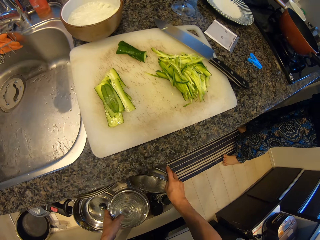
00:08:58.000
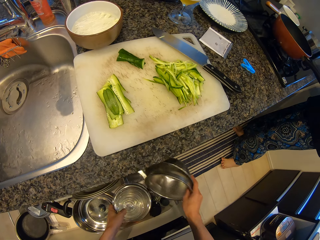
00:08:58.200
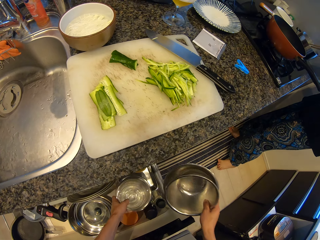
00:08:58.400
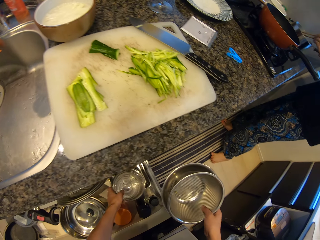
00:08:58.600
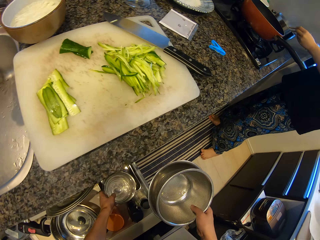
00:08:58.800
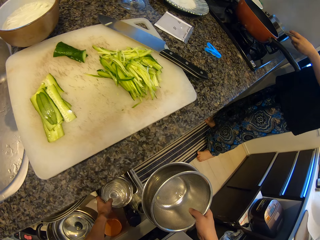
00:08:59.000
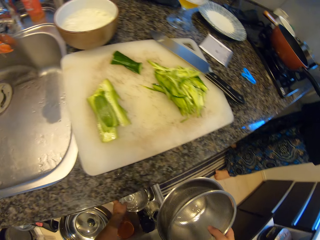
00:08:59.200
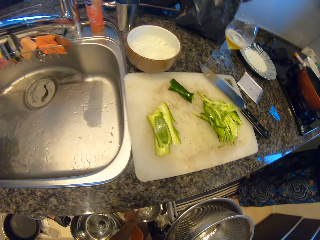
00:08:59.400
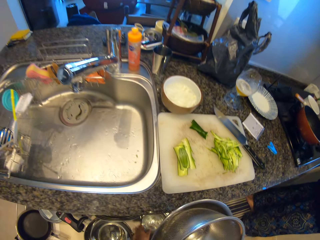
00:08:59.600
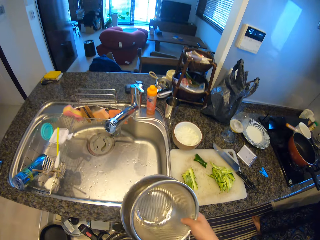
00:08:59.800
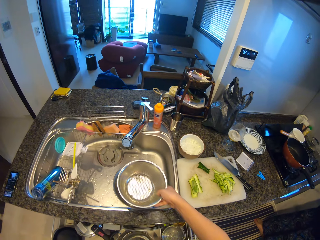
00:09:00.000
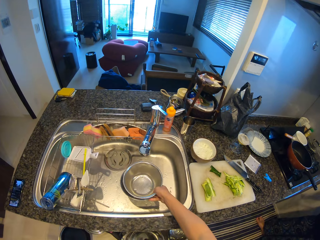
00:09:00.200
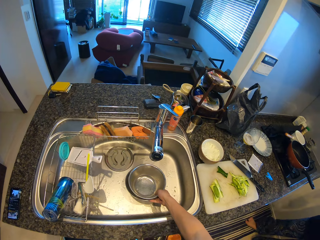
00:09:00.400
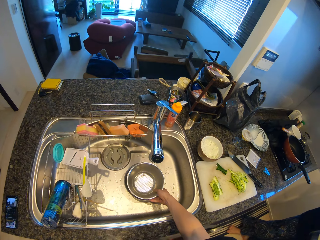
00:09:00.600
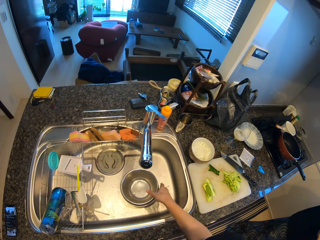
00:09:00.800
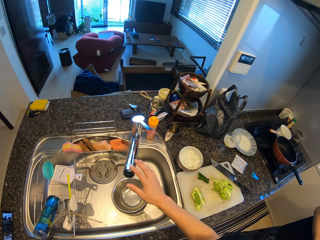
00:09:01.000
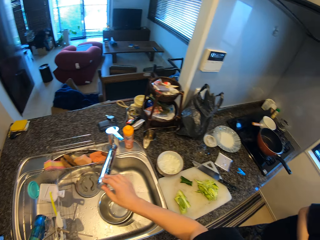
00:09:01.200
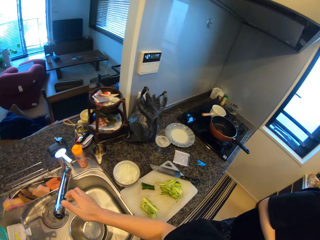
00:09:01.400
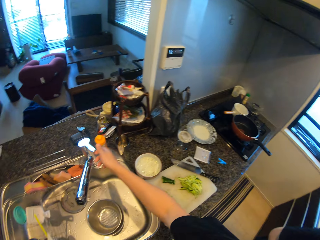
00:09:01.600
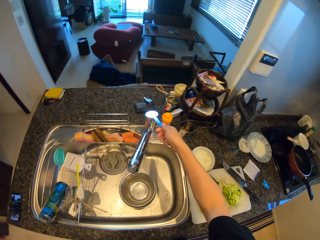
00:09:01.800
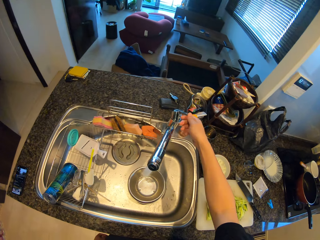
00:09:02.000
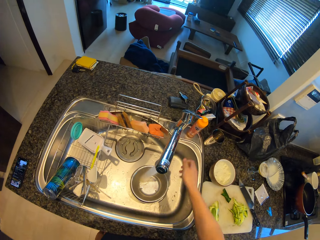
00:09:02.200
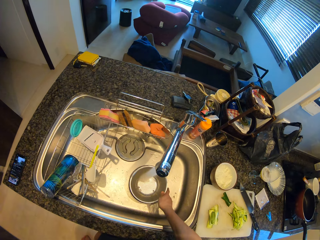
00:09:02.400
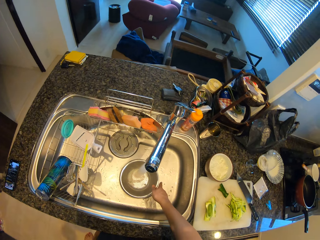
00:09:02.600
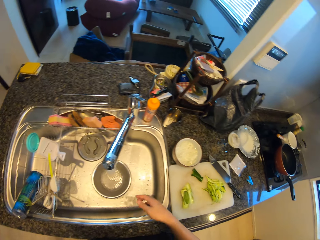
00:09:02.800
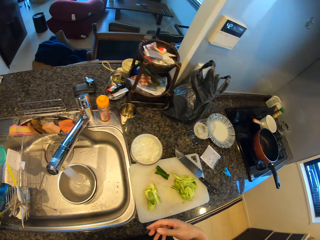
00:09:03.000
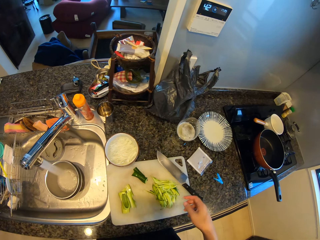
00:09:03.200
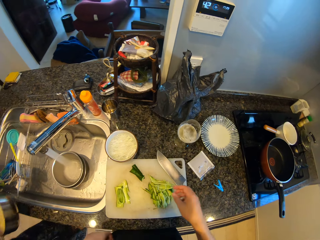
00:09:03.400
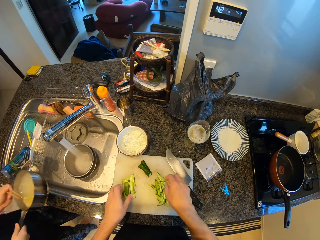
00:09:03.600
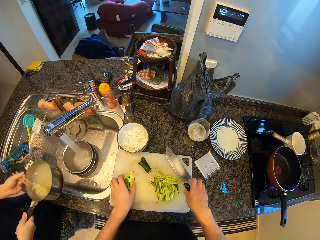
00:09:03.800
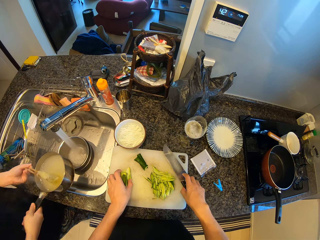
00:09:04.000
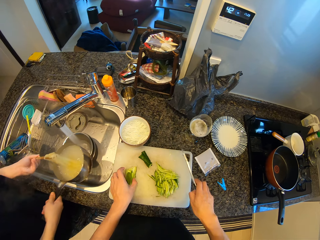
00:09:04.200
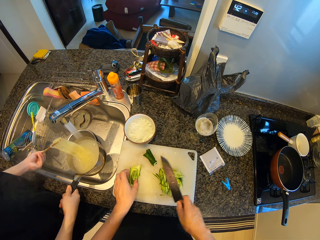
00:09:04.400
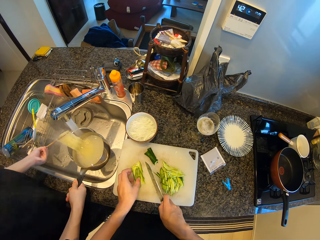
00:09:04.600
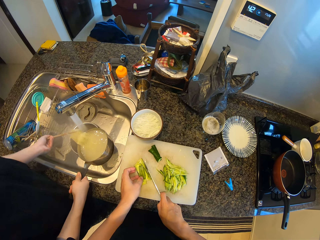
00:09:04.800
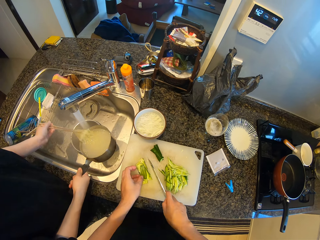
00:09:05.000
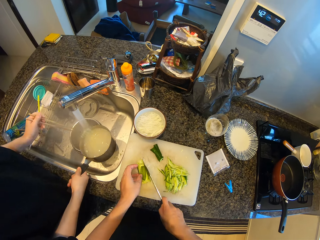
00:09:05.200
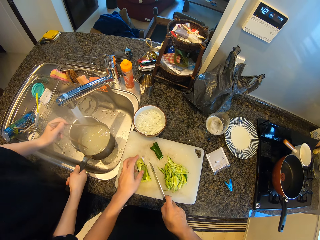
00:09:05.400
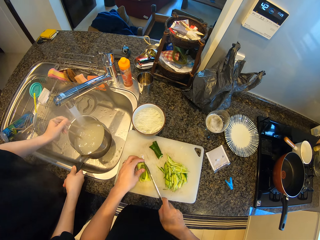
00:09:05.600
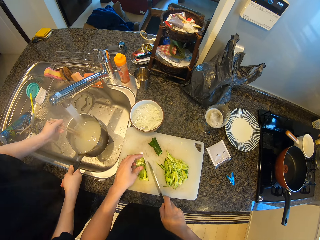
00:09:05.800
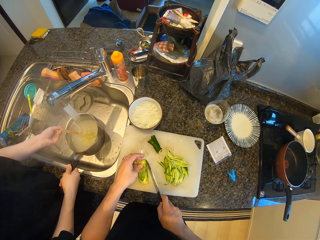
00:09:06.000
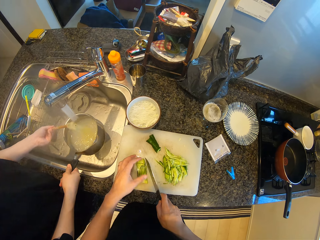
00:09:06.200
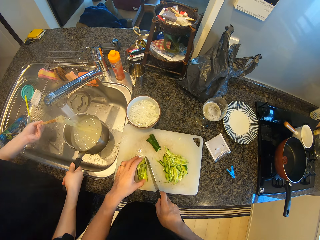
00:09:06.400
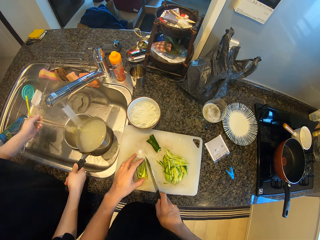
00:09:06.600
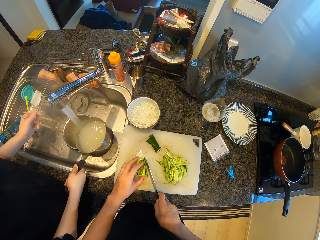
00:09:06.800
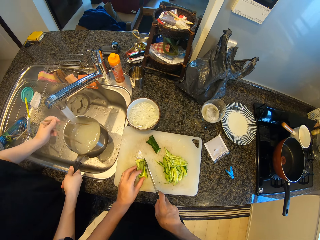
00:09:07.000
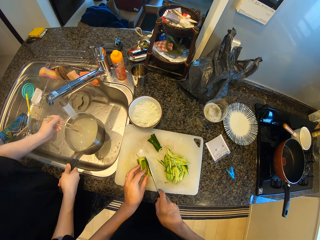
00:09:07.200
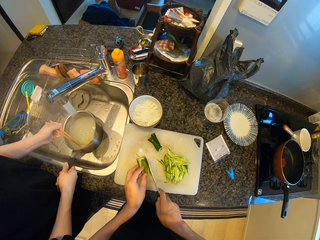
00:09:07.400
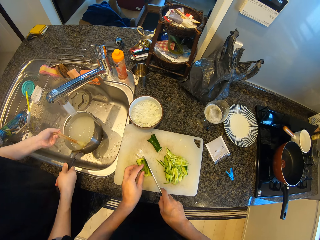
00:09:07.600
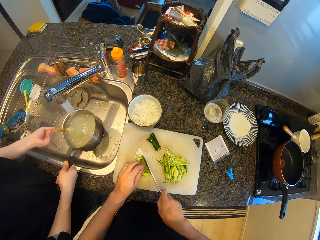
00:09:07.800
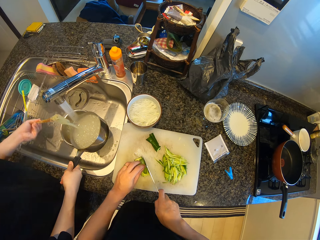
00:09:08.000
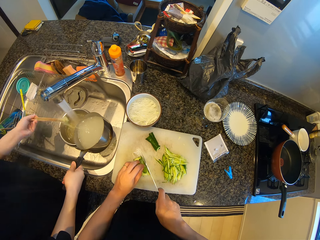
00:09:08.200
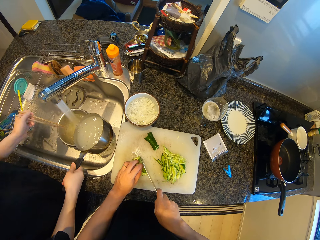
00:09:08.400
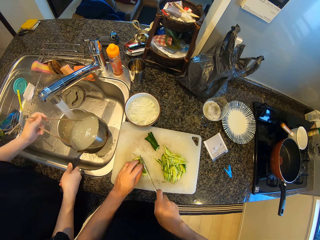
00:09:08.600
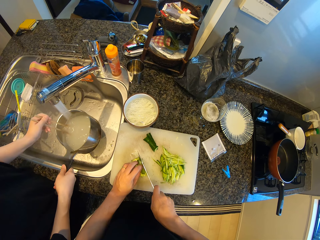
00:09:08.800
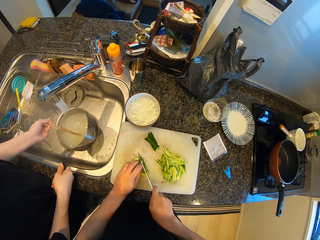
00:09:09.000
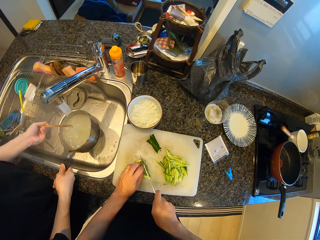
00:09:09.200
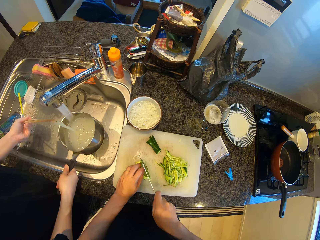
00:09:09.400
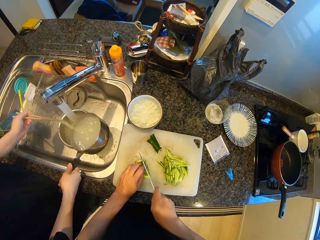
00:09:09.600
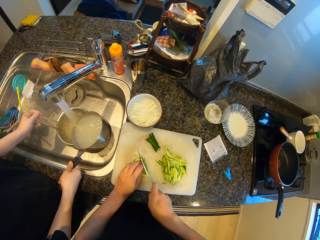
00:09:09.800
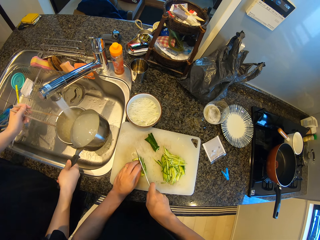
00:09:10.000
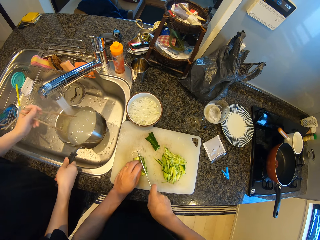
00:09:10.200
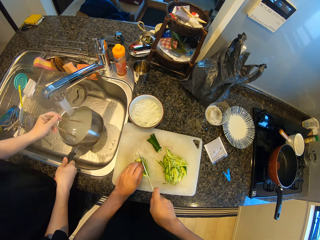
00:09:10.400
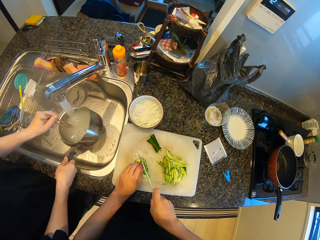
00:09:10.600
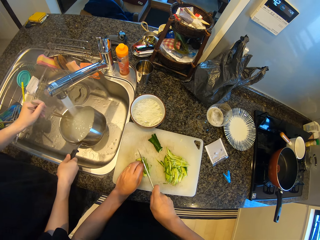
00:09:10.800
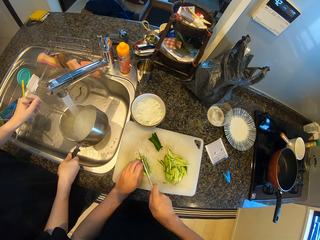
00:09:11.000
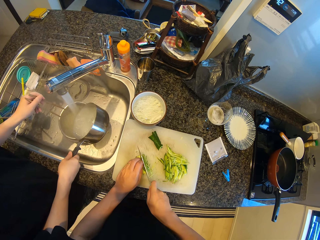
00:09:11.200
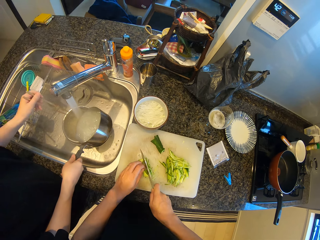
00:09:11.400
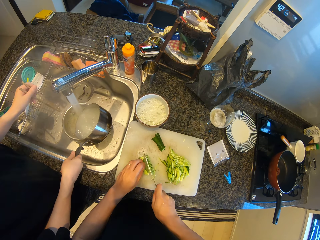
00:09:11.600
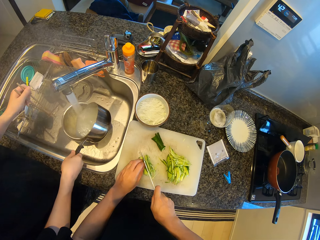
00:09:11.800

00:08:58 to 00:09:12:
The camera wearer picks up a bowl from a dish washer. They put the bowl in a sink with a hand. A lady walks around a kitchen. The camera wearer opens a tap with a hand. They run water through the tap to the bowl. They pick up a knife from a chopping board. The lady puts spaghetti in a sieving bowl with chopsticks. The camera wearer assembles pieces of cucumber on the chopping board. They cut pieces of cucumber on the chopping board with the knife.

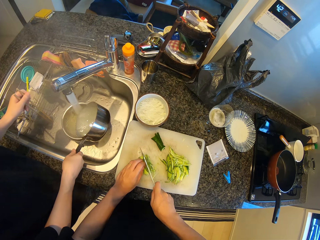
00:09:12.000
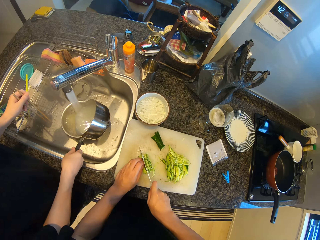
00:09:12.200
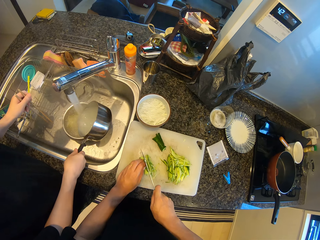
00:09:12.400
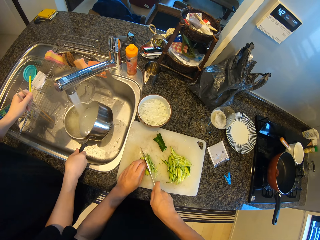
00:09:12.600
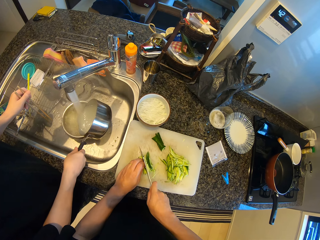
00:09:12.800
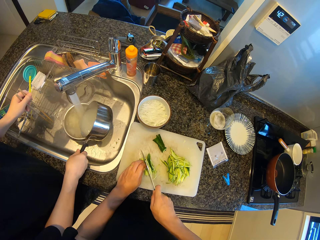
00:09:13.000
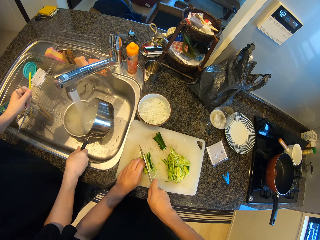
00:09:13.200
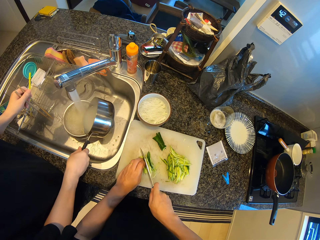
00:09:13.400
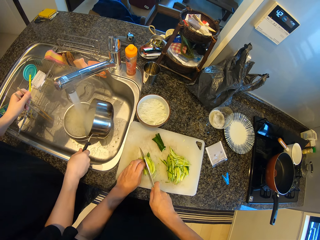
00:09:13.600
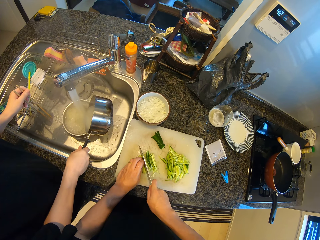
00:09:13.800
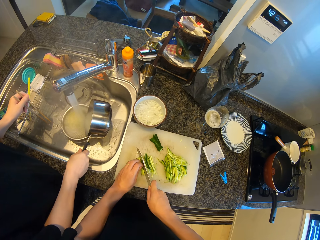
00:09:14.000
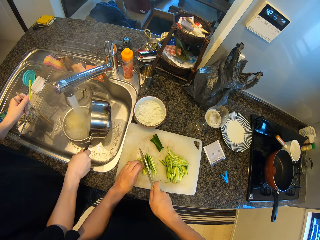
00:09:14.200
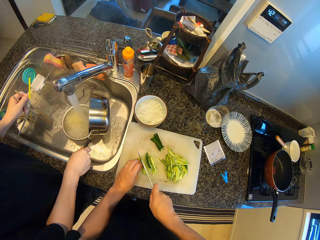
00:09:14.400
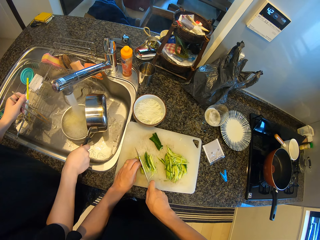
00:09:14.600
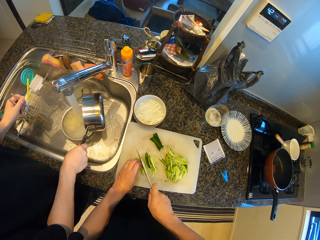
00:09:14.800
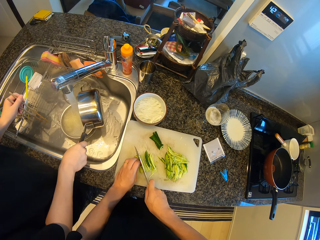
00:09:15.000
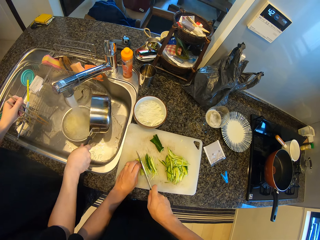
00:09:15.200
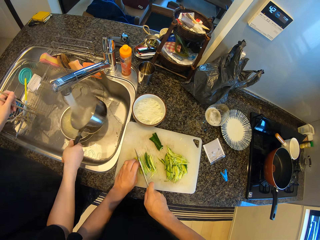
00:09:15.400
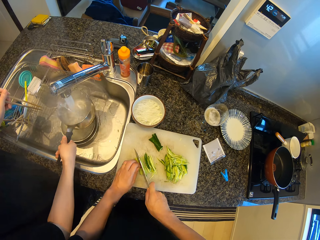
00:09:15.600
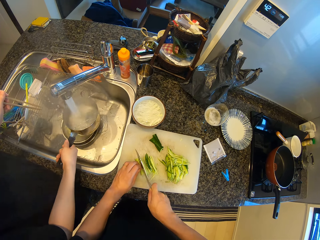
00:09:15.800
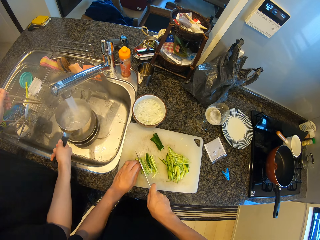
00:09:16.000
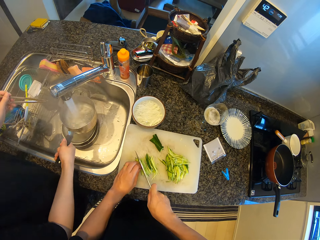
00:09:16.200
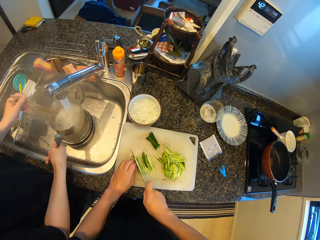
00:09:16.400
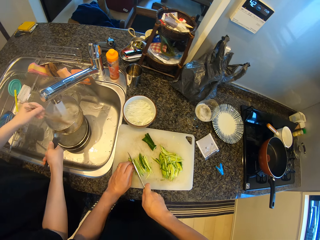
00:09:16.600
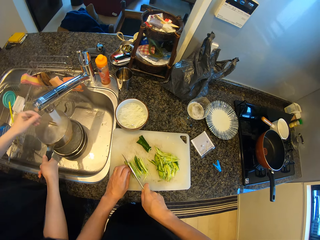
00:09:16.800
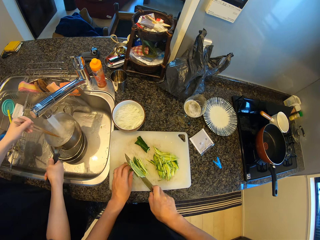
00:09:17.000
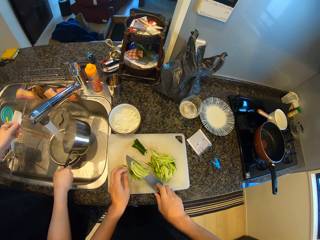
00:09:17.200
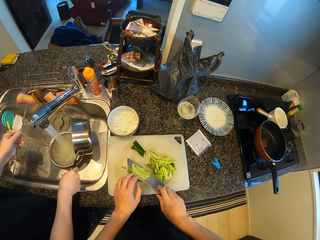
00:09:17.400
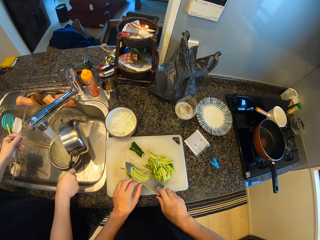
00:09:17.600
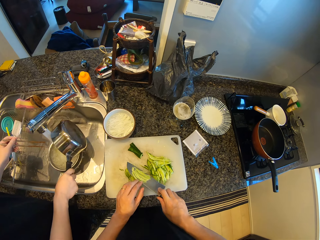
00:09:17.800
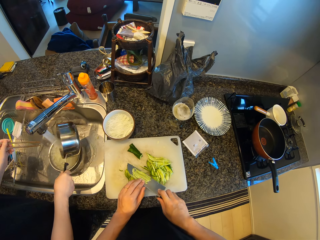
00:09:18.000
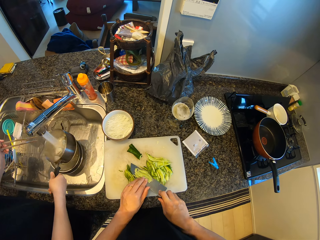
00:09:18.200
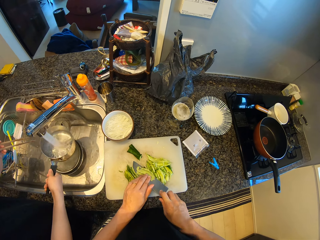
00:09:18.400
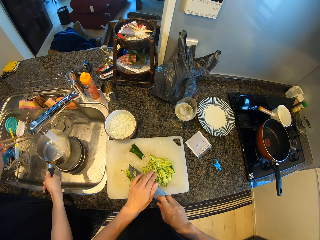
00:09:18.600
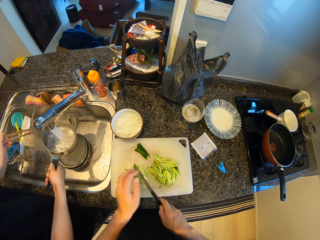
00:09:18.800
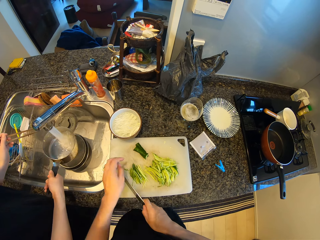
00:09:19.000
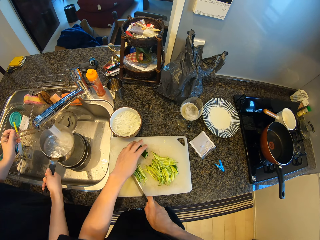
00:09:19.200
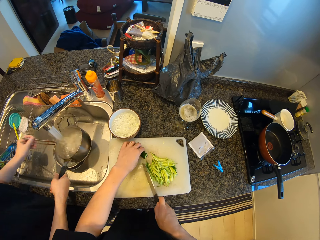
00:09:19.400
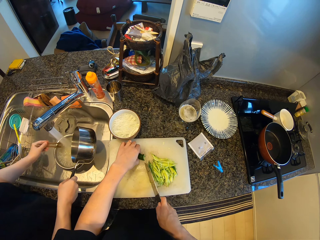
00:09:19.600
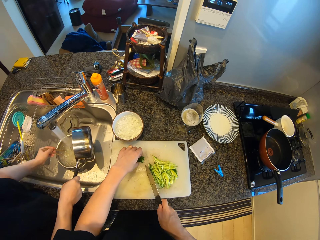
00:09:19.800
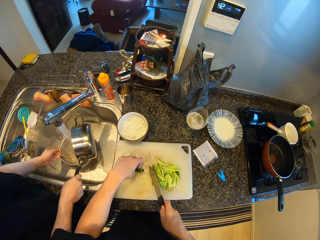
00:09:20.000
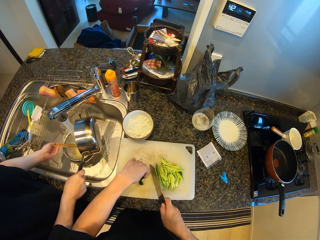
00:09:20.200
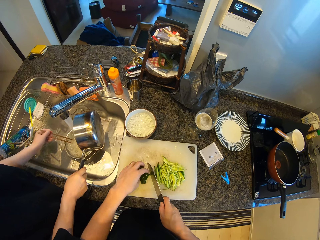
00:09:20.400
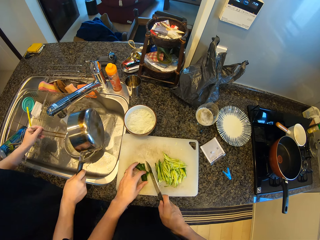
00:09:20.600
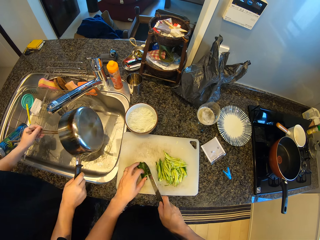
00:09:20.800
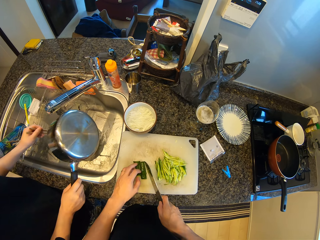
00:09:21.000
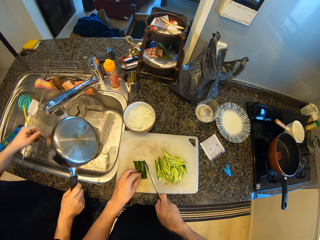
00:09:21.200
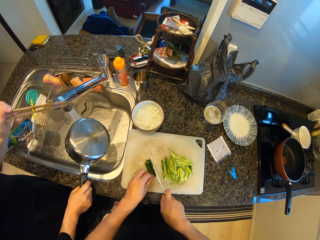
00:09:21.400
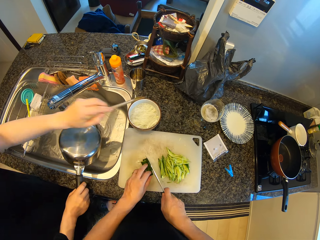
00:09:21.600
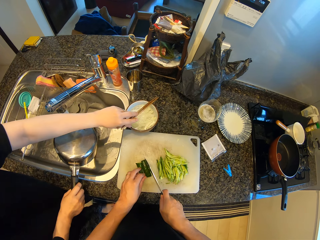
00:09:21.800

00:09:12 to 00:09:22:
A lady pours water from a cooking pot in a sieving bowl. The lady rinses the cooking pot with running water, stirs water in the cooking pot with chopsticks and pours water in the cooking pot. The camera wearer wipes off cucumber from a knife with a hand. The lady rinses the cooking pot with running water and pours water in the cooking pot. The camera wearer cuts the cucumber on a chopping board with the knife.
